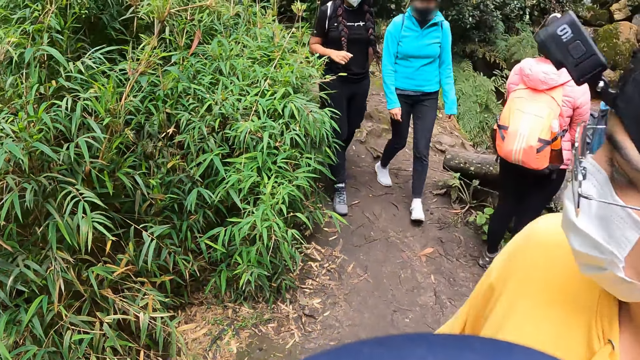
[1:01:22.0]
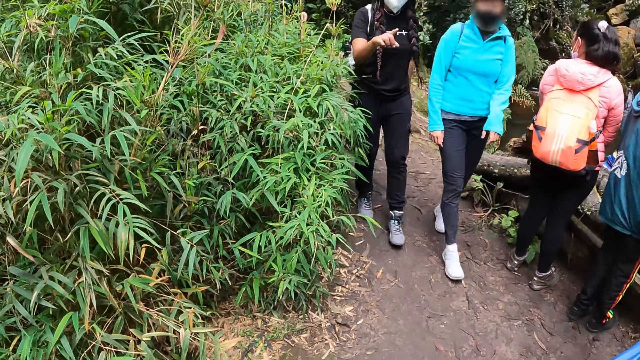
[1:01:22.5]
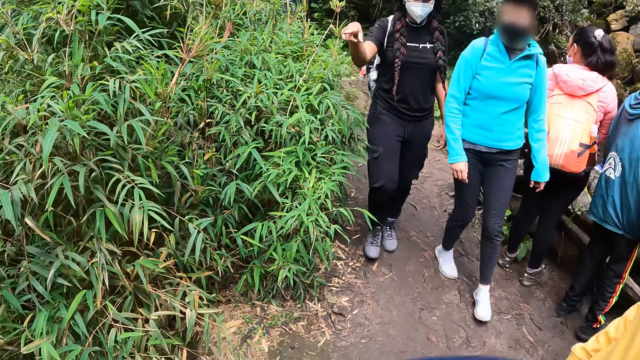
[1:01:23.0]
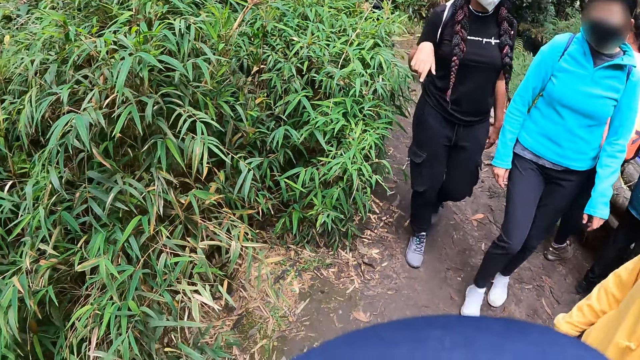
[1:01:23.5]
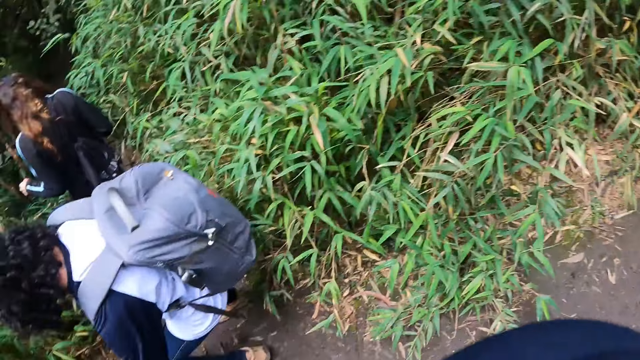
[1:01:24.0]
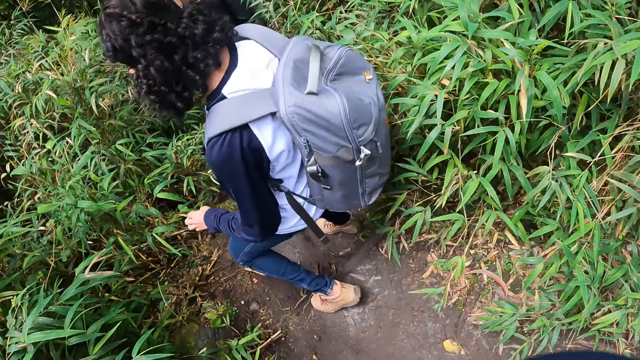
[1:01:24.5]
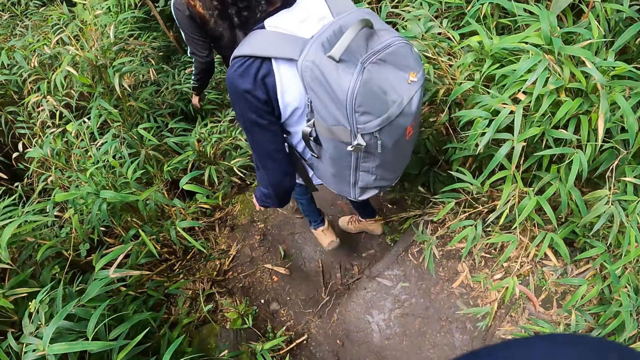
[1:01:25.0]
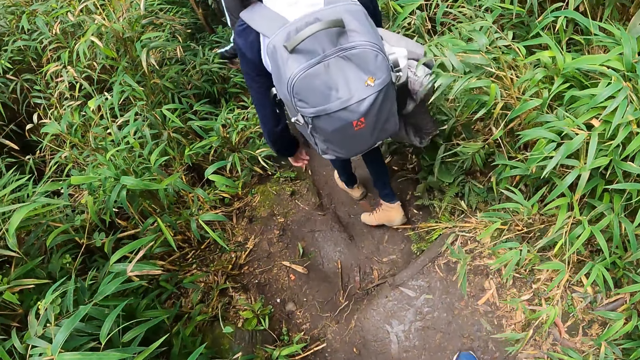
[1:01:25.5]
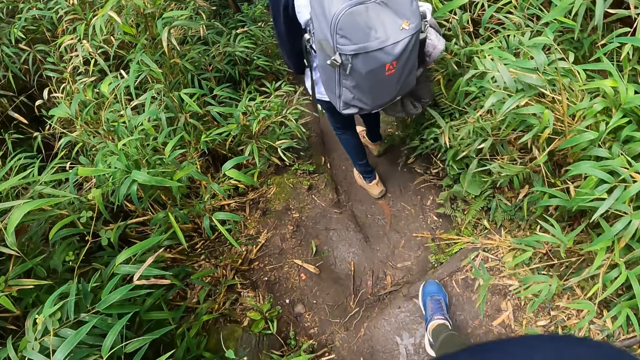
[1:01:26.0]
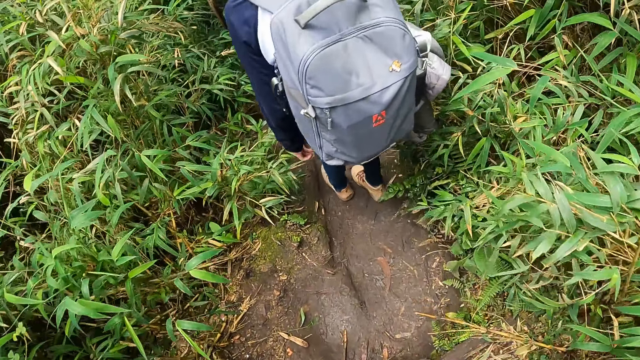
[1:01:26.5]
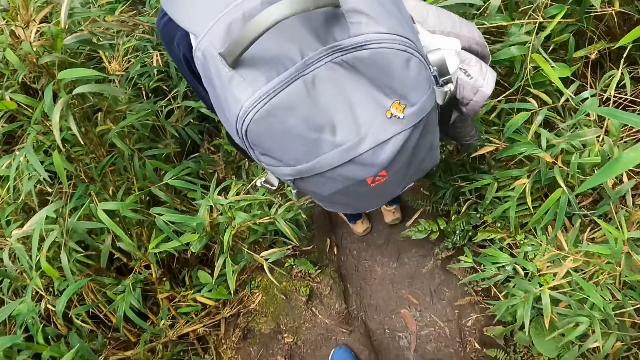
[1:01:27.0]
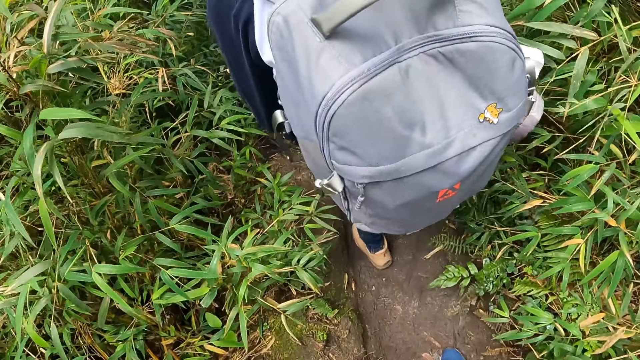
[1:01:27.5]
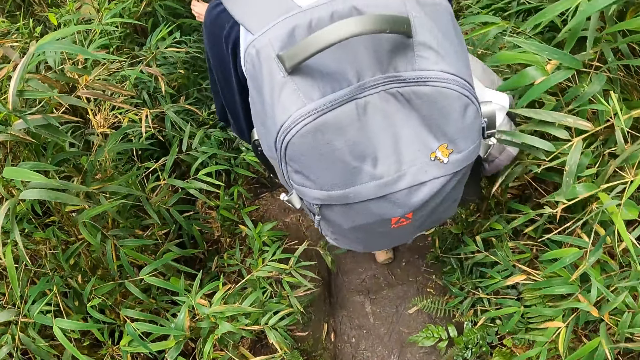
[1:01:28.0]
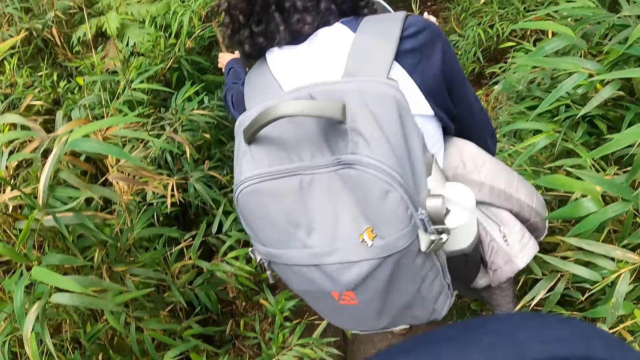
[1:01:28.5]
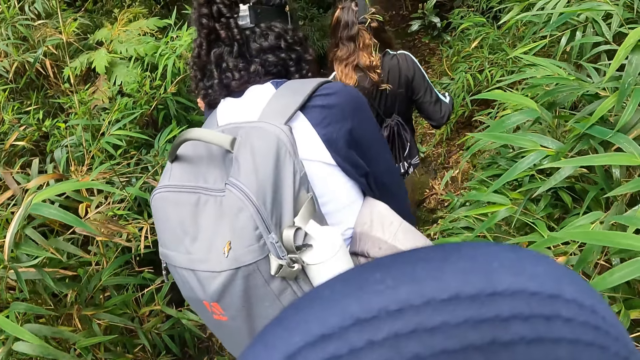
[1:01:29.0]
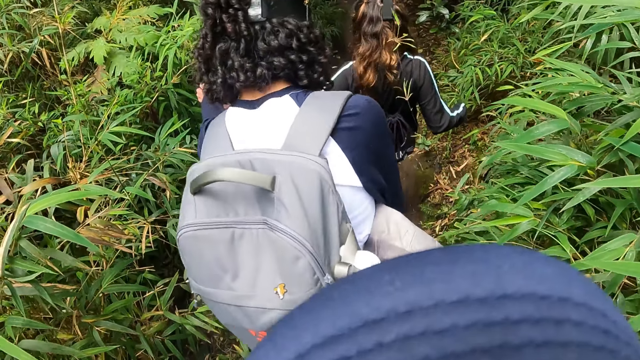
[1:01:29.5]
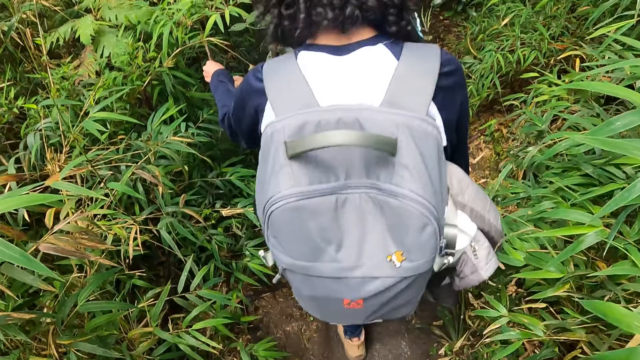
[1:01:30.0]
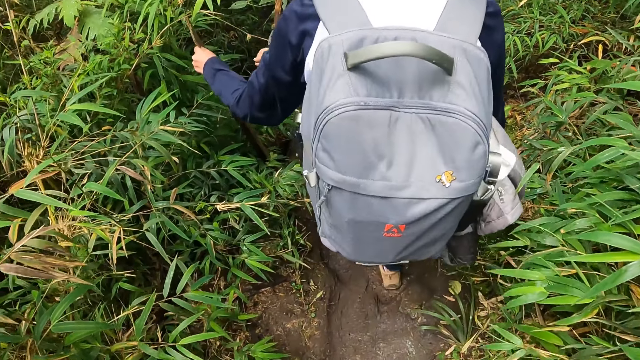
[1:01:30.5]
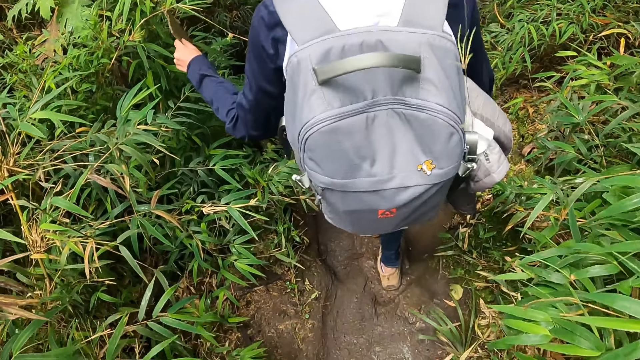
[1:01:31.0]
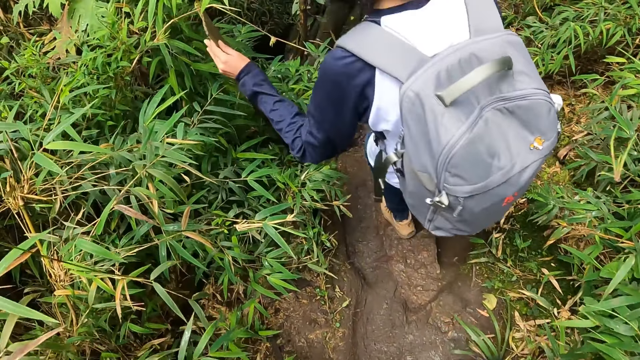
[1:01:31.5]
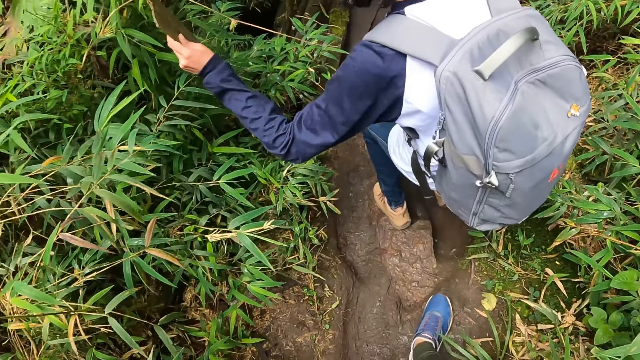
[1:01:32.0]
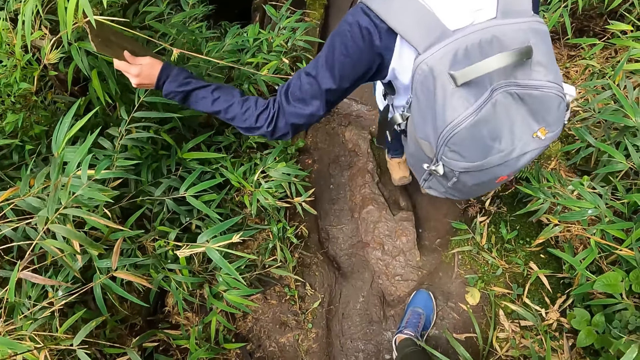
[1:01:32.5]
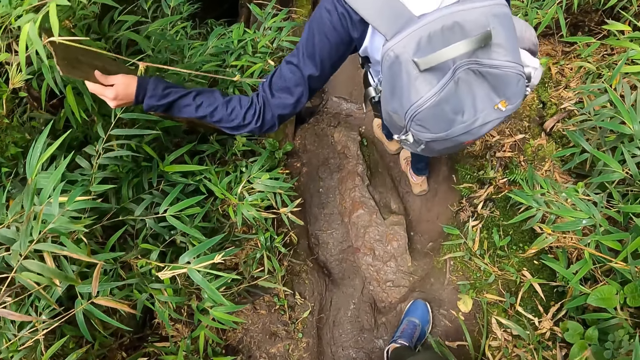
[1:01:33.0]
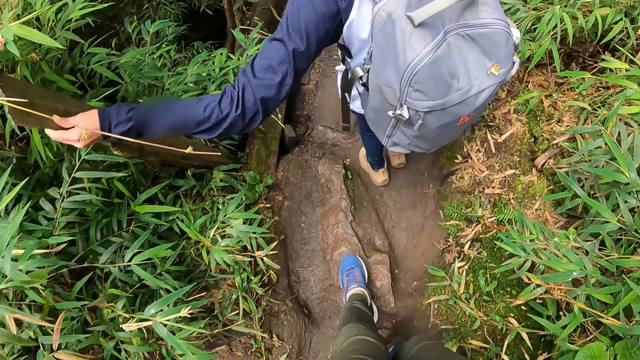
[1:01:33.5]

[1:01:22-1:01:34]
Three people take a hike.

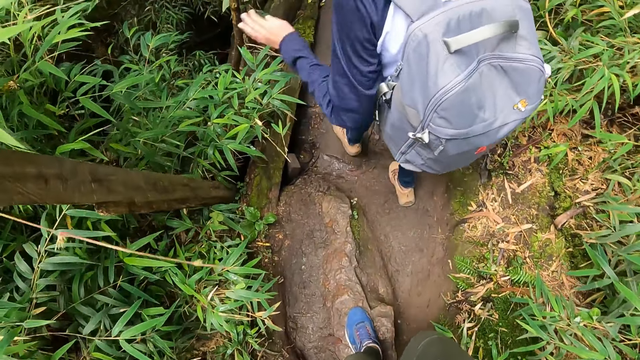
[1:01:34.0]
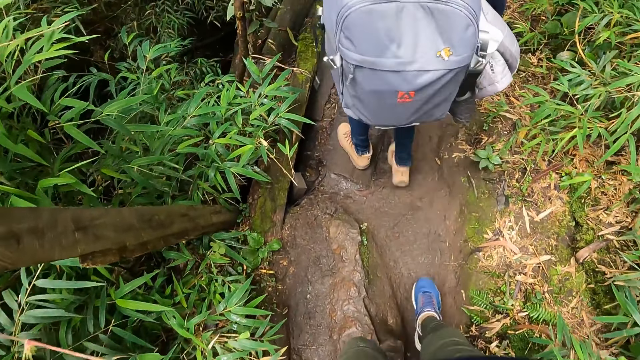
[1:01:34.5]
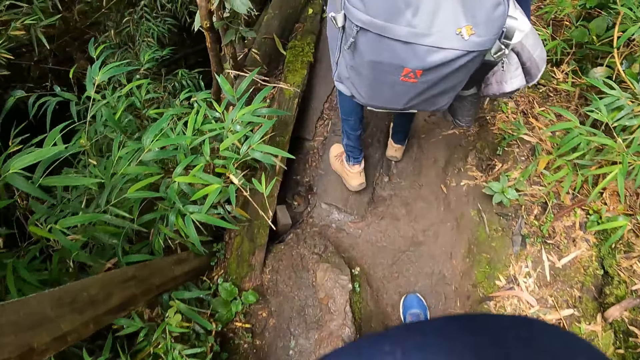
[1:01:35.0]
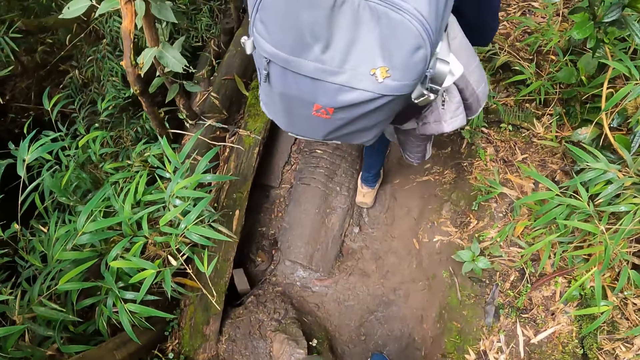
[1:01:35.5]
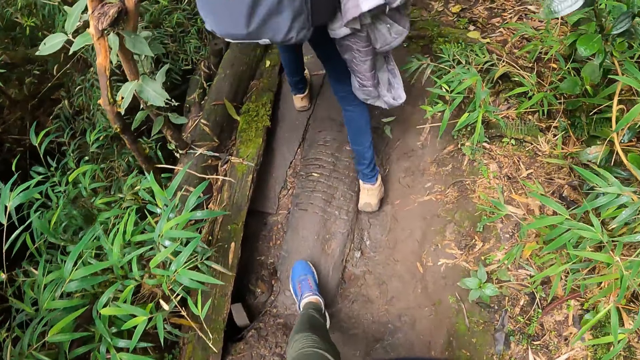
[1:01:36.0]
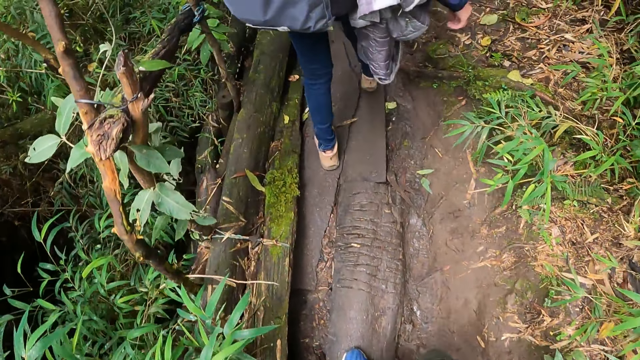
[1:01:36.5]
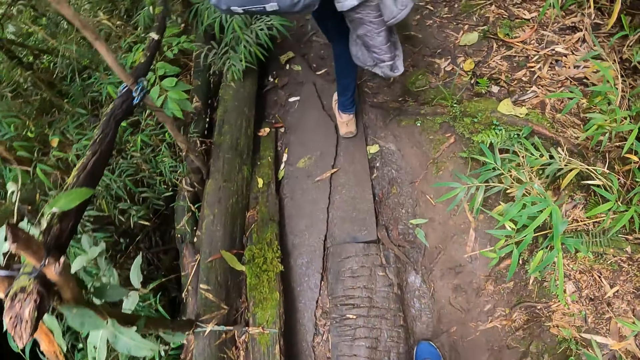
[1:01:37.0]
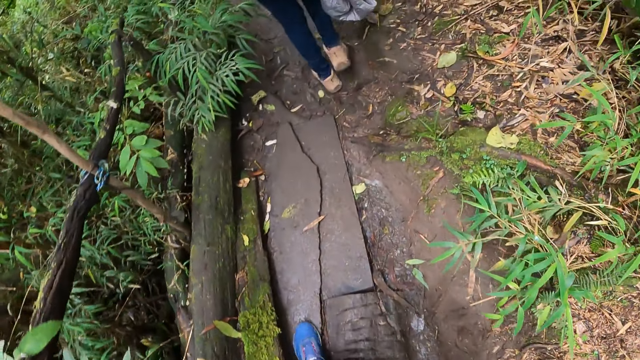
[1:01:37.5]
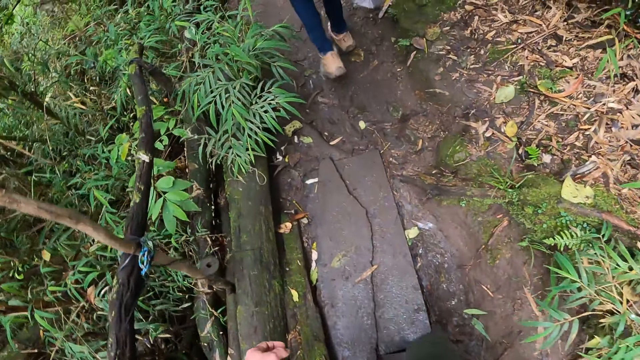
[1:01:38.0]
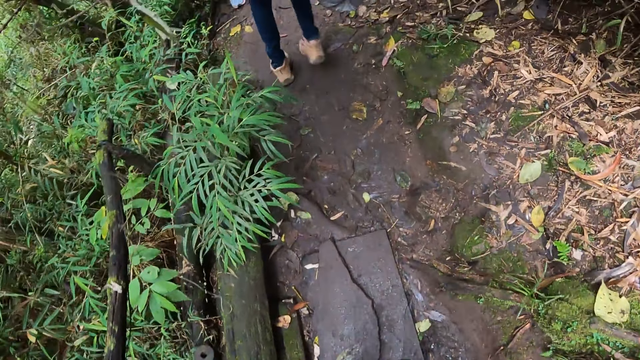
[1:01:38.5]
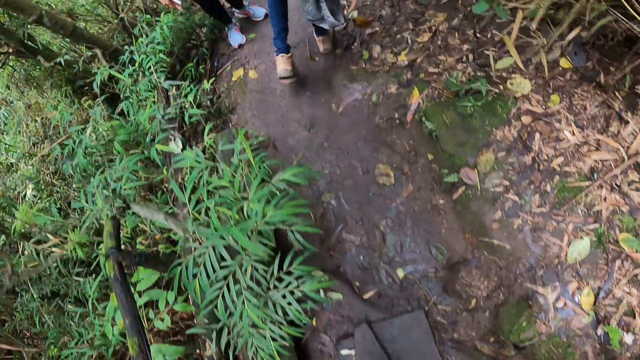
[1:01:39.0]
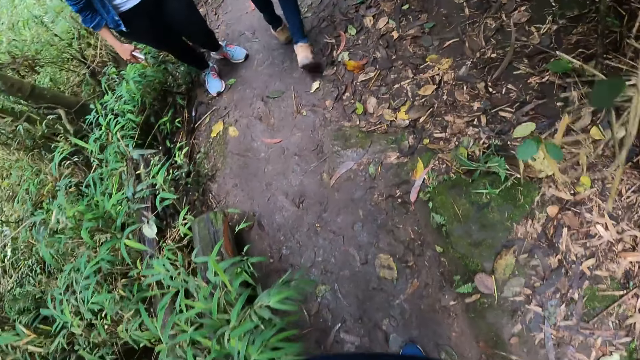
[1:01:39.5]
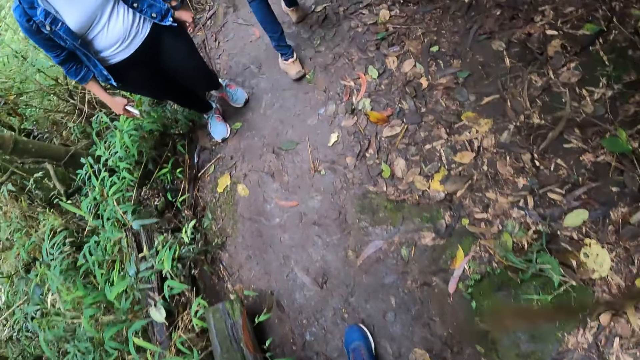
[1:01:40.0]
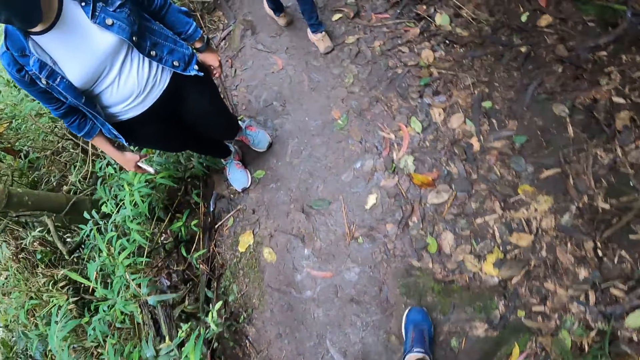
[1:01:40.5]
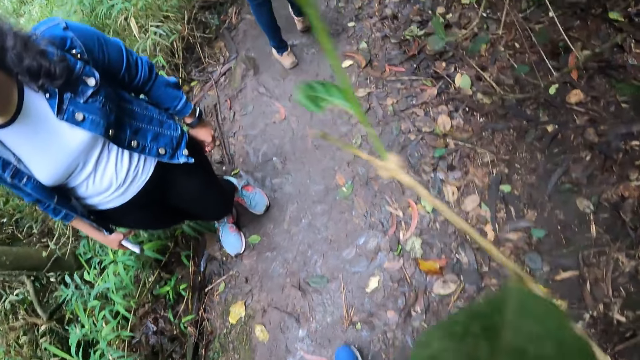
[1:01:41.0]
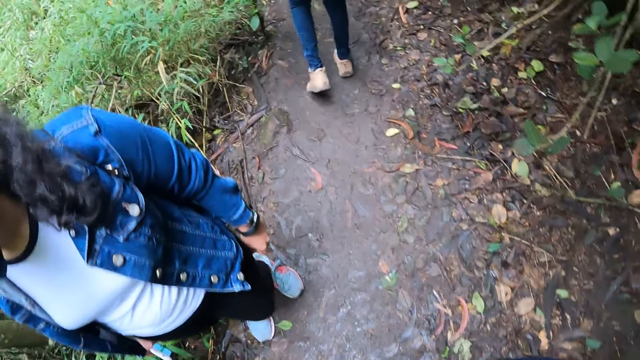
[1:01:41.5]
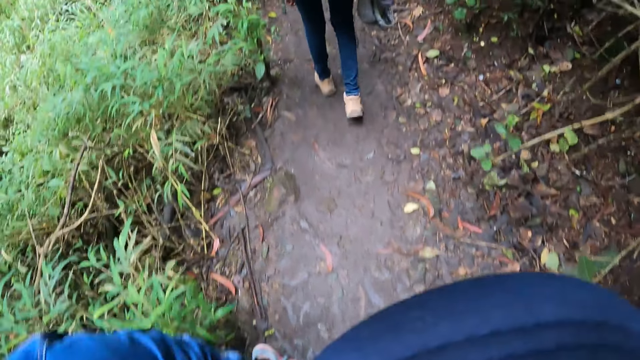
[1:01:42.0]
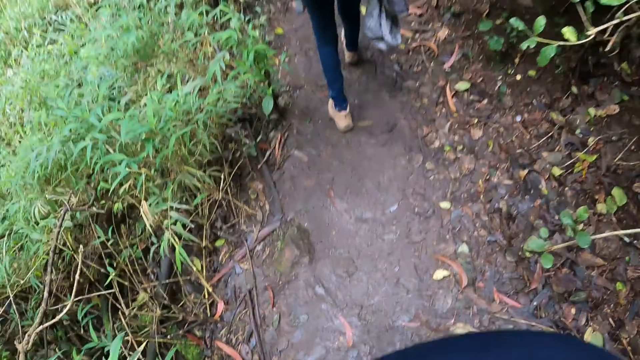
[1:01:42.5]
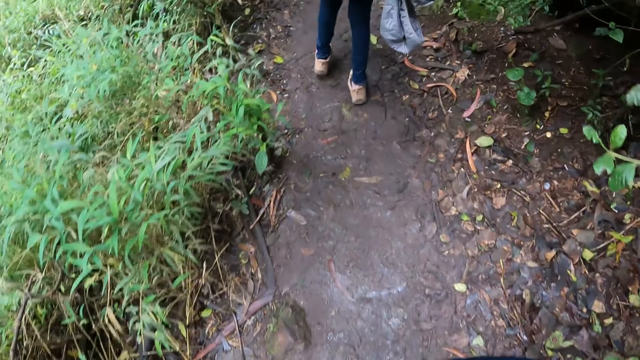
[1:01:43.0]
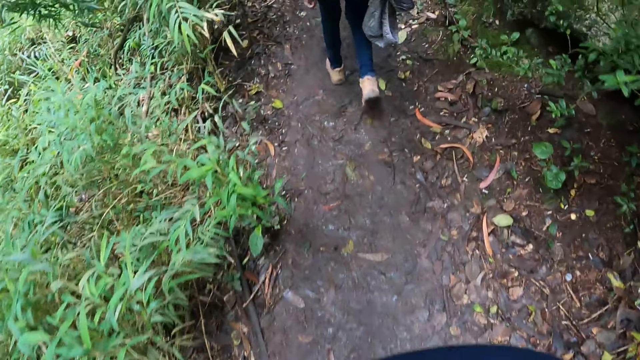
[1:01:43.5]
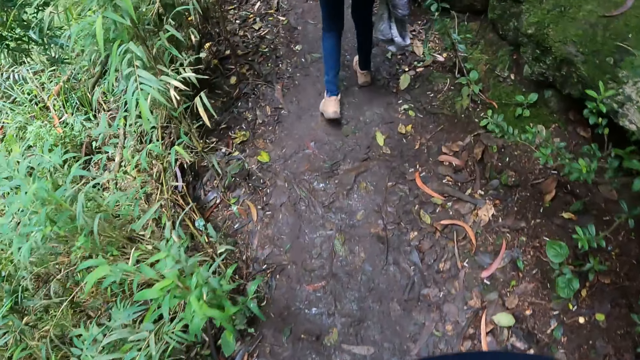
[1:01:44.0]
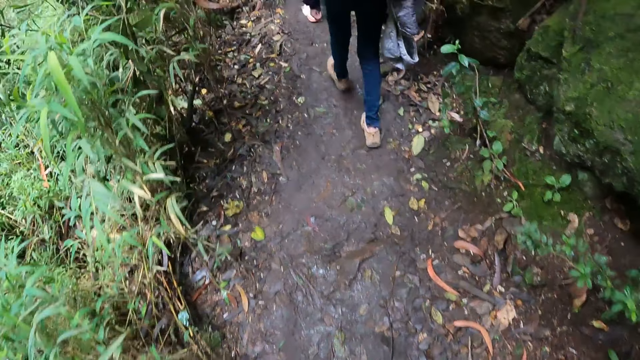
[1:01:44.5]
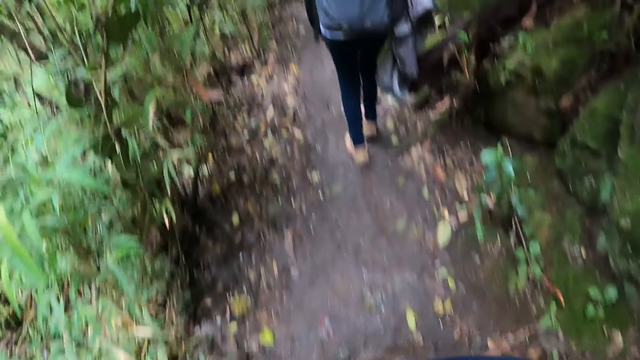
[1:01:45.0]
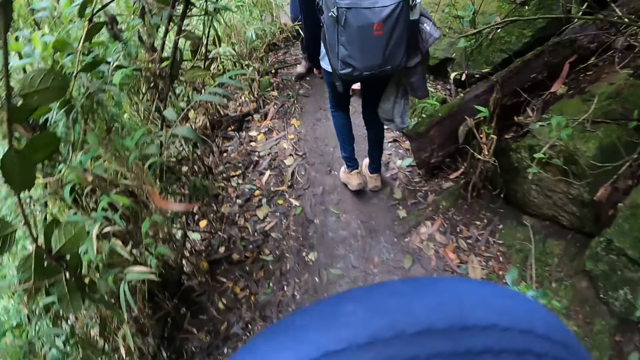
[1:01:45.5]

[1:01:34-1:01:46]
A person hikes.
